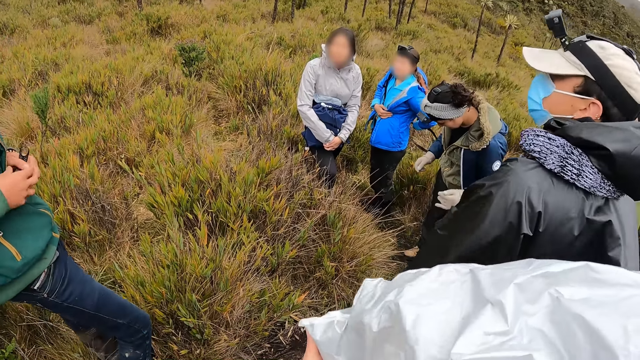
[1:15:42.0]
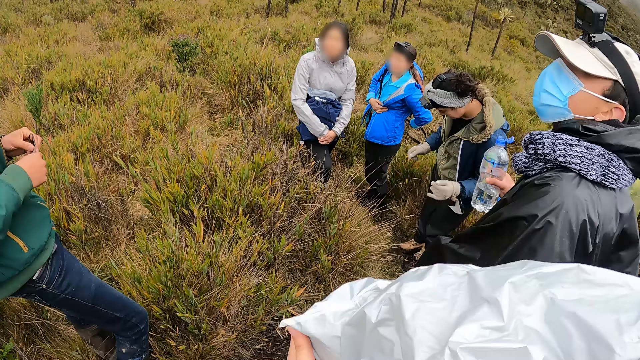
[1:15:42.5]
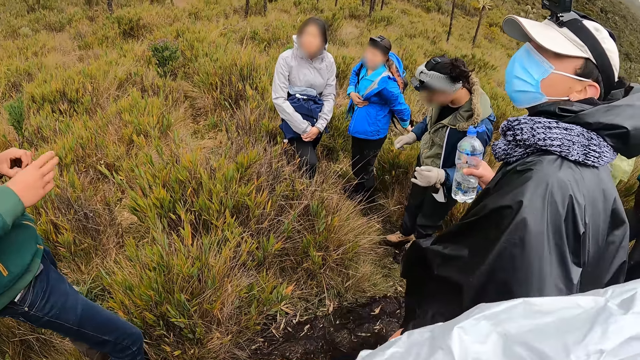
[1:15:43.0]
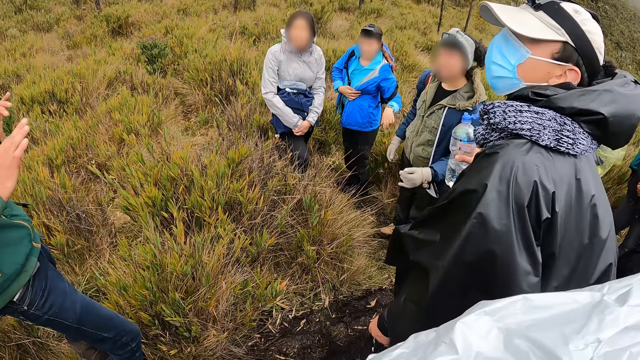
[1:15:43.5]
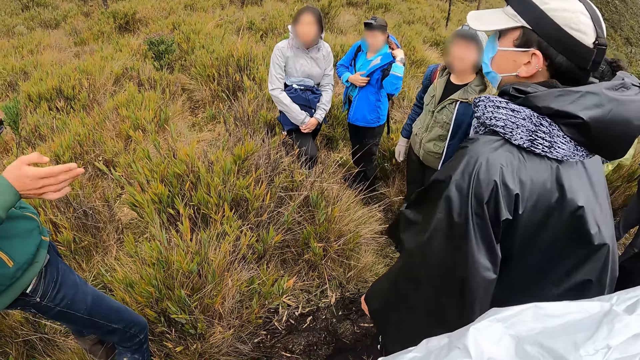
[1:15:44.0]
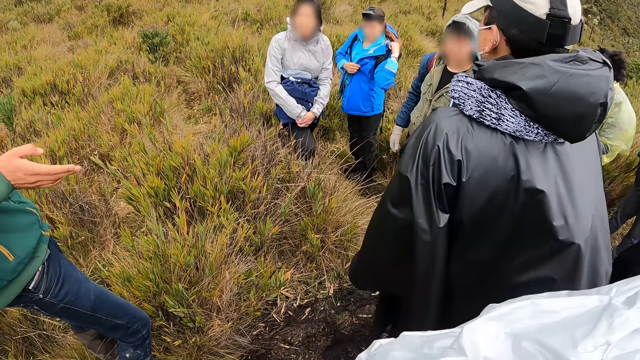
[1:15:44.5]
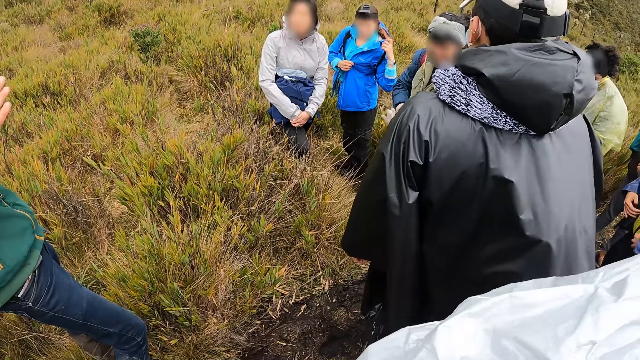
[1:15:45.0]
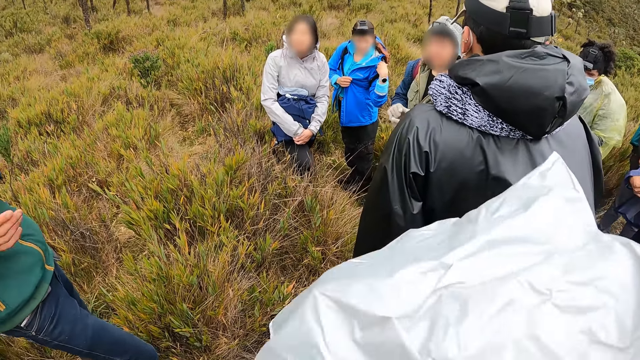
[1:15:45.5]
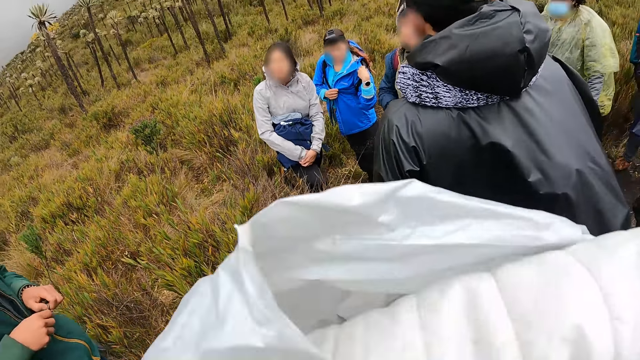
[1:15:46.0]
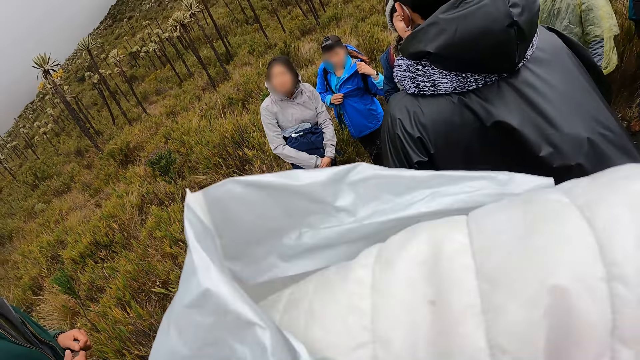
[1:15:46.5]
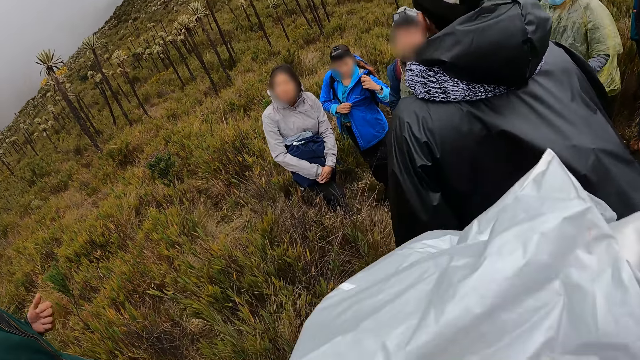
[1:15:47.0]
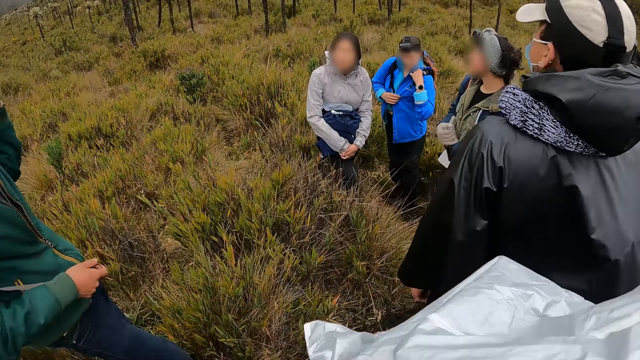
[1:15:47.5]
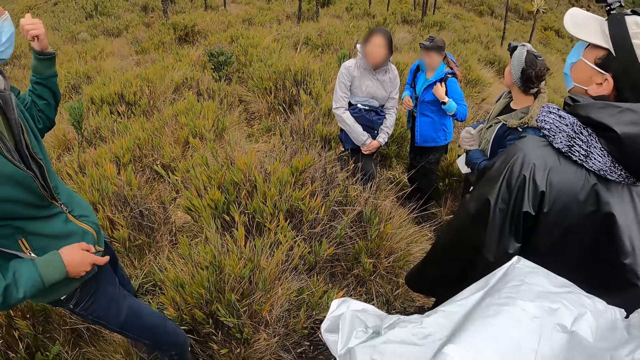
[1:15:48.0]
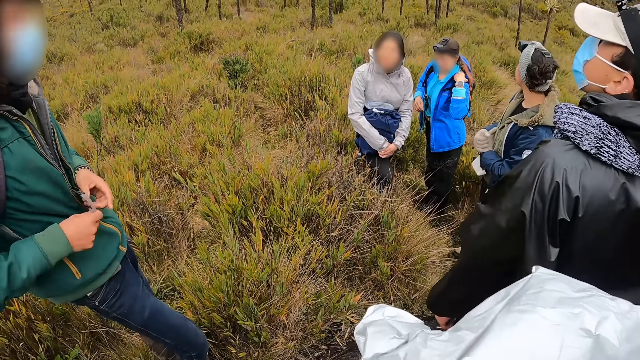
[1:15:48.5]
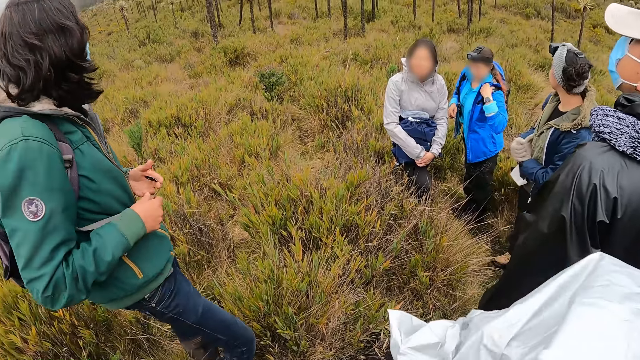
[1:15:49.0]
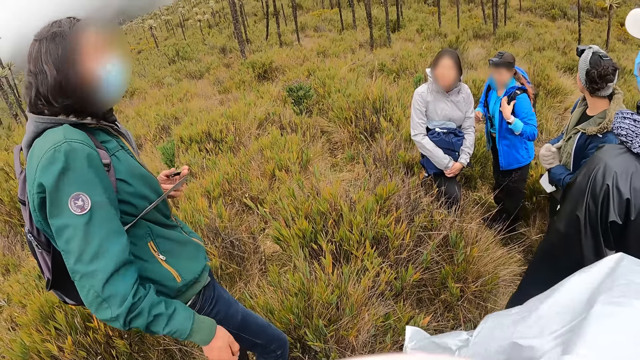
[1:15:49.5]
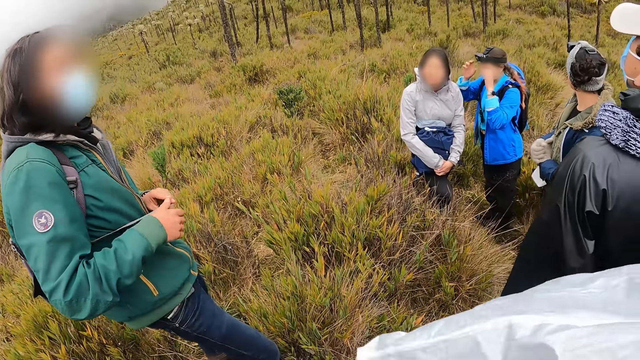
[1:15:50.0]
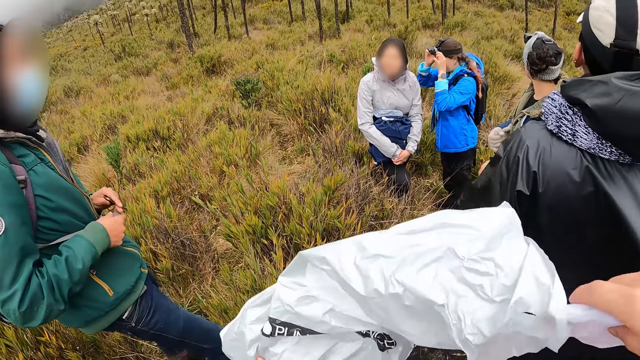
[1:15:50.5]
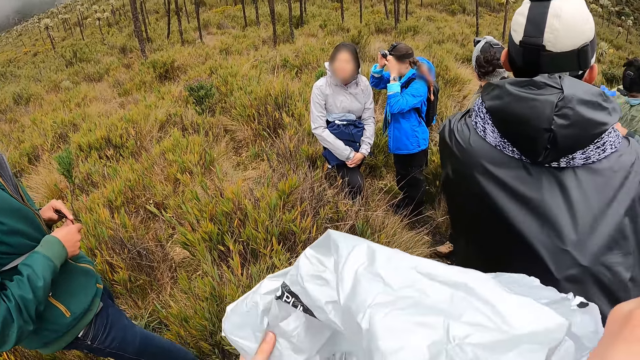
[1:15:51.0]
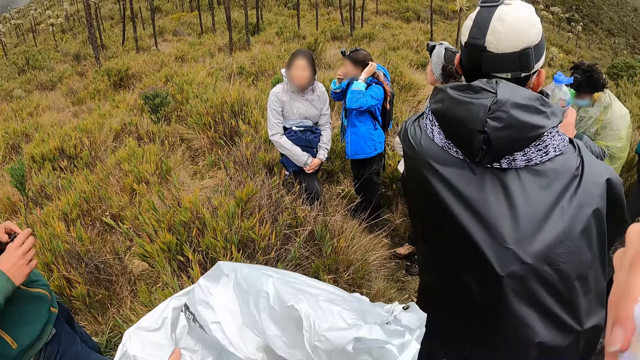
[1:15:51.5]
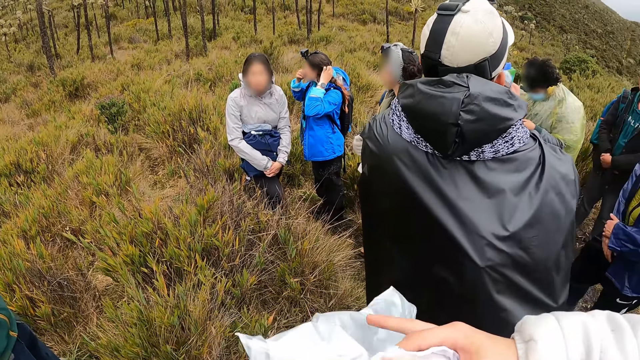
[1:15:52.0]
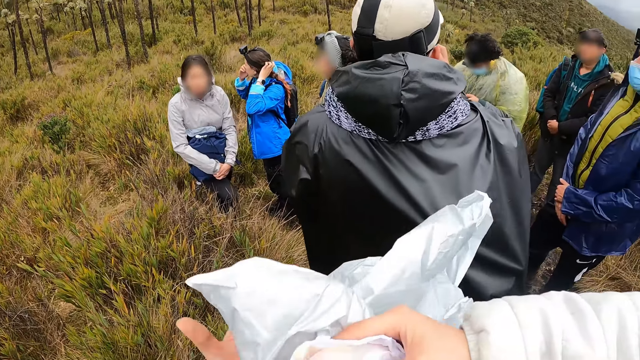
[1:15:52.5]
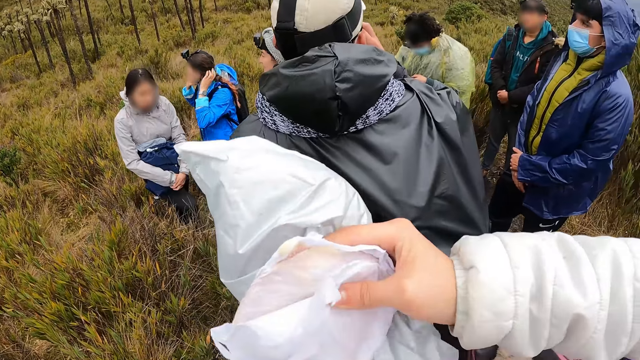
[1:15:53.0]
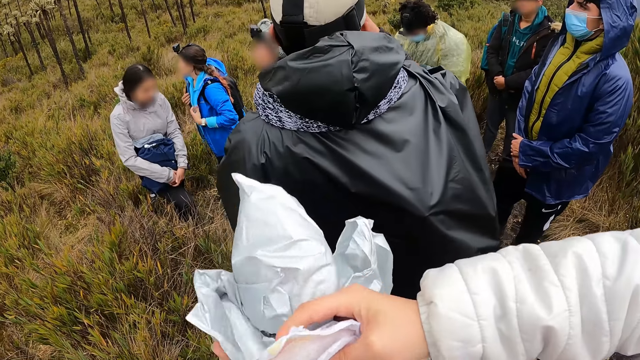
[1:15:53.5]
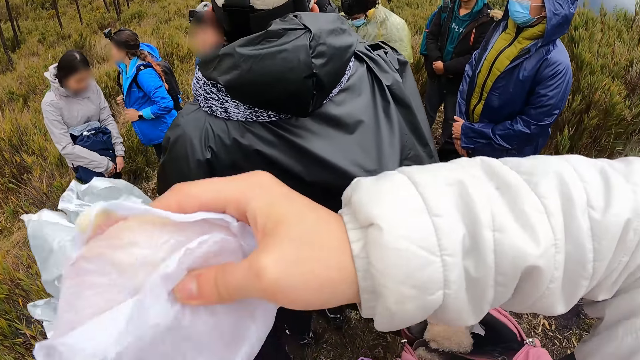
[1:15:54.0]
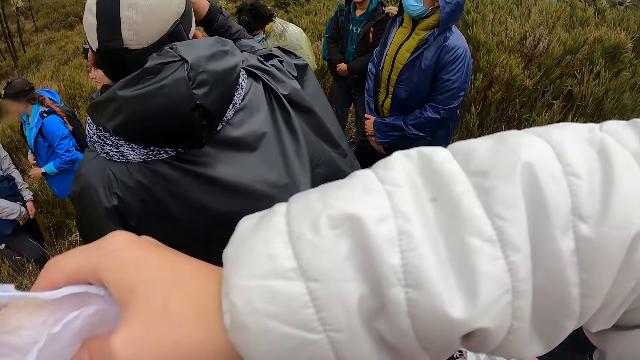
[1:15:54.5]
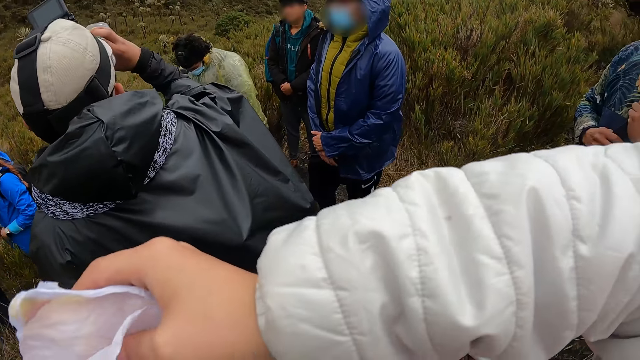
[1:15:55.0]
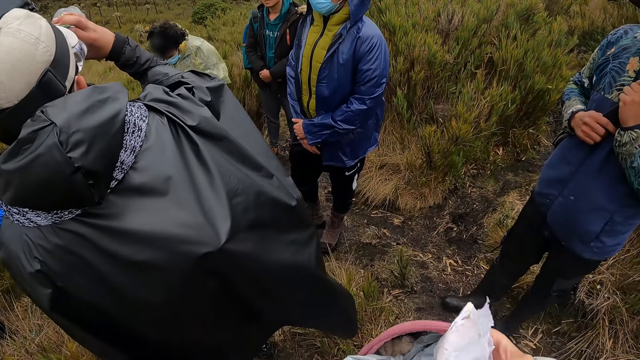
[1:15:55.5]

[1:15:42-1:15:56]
A man holds the bag strap with his hands. A woman pulls her bag strap with her left hand. She adjusts her bag strap with her left hand. The man holds his bag strap with his hands. He passes the bag strap from his right hand to his left hand. He holds his bag strap with his hands. The woman adjusts her head camera with her hands. The camera wearer removes something in a nylon paper. He holds a snack with his right hand. The woman touches her hair with her left hand. The camera wearer holds the bag with his hands. Another man drinks from the bottle in his right hand. The woman adjusts her jacket with her hands.

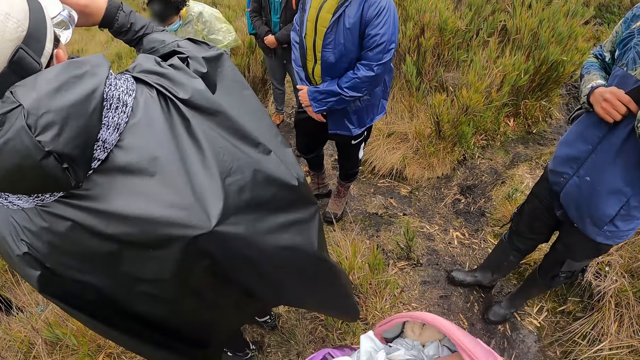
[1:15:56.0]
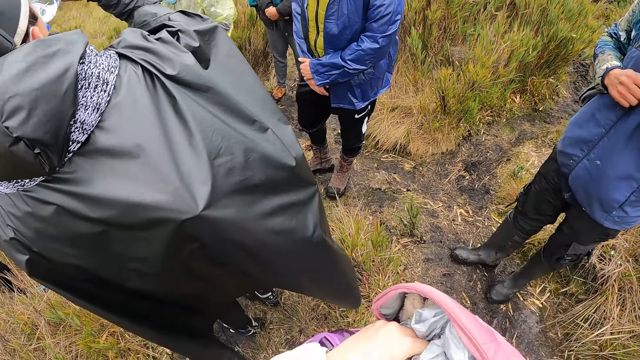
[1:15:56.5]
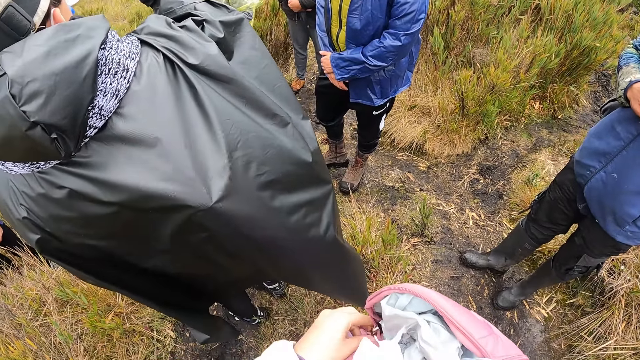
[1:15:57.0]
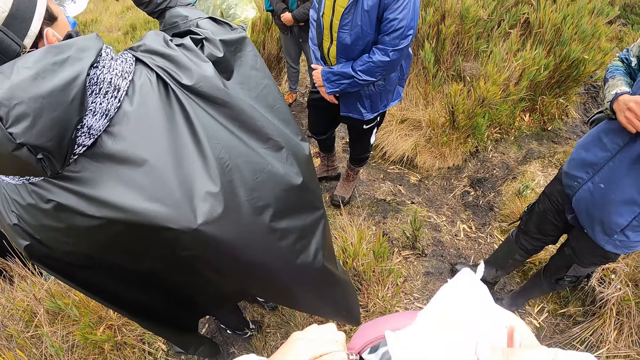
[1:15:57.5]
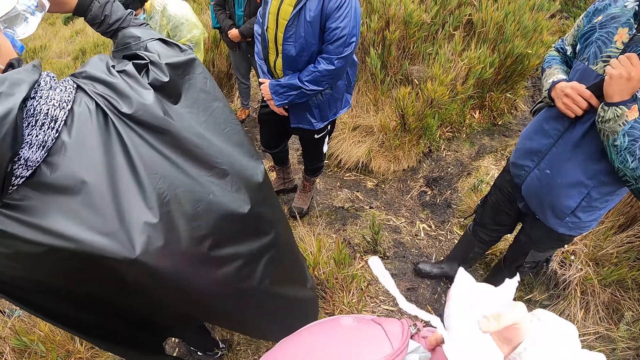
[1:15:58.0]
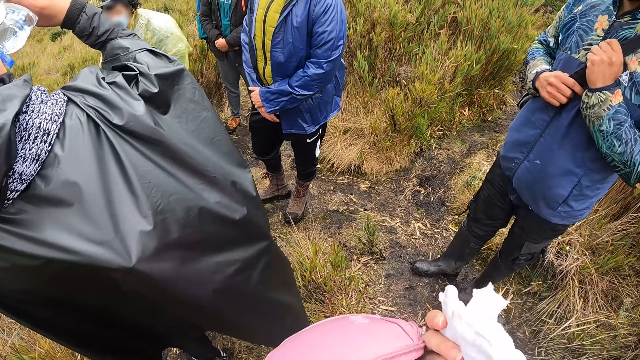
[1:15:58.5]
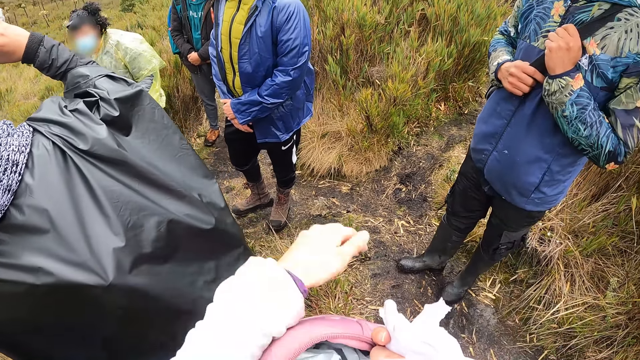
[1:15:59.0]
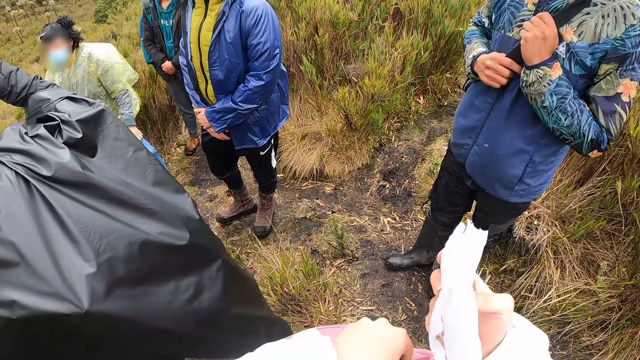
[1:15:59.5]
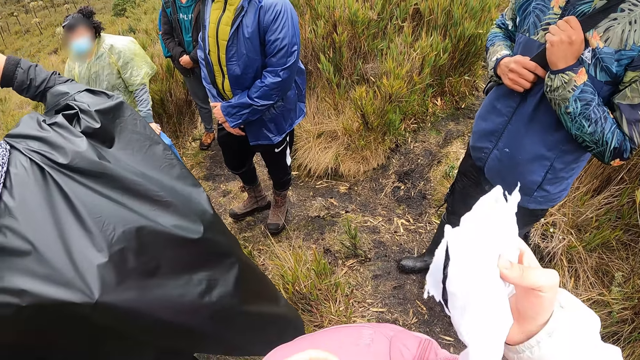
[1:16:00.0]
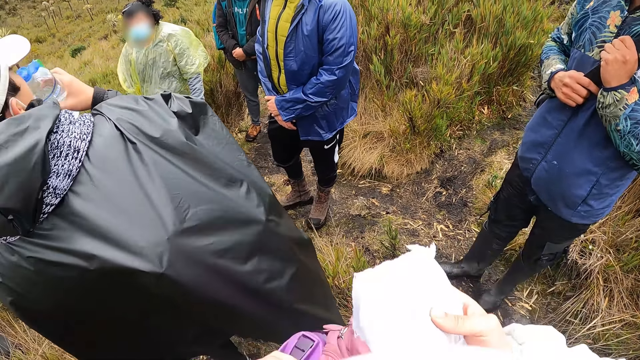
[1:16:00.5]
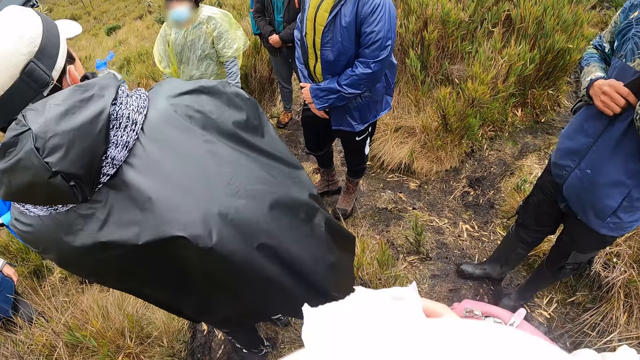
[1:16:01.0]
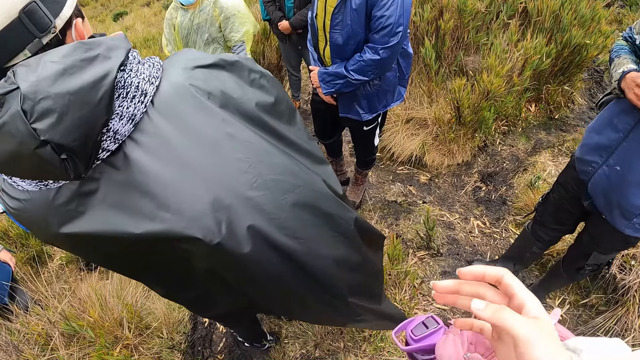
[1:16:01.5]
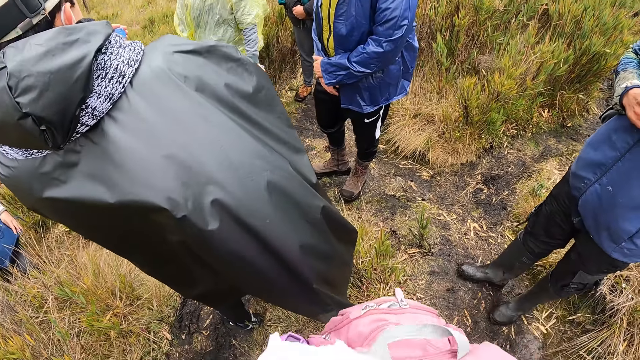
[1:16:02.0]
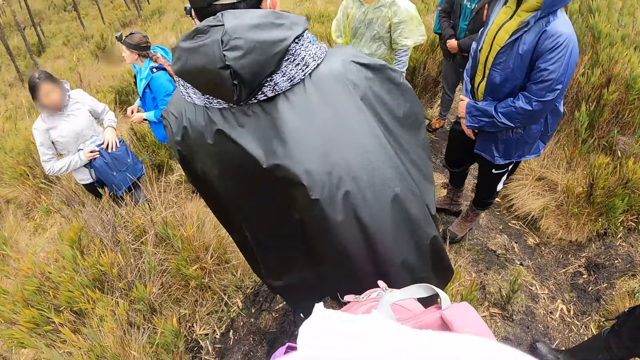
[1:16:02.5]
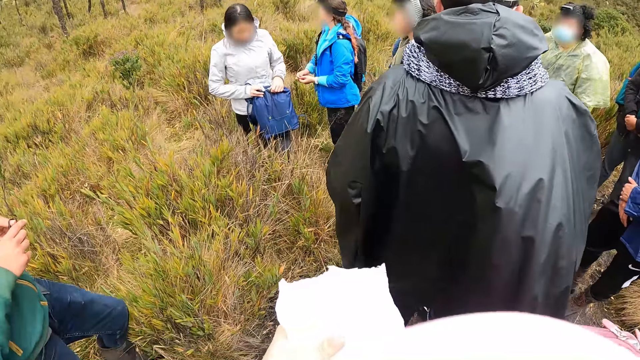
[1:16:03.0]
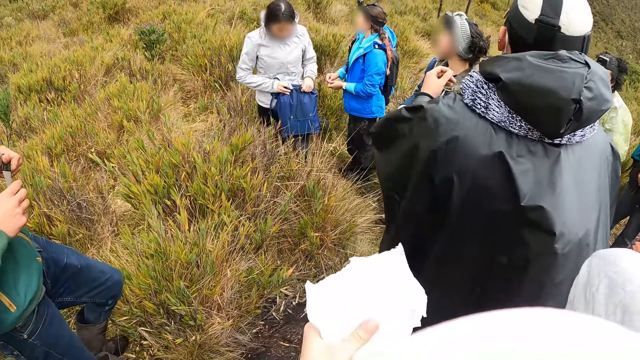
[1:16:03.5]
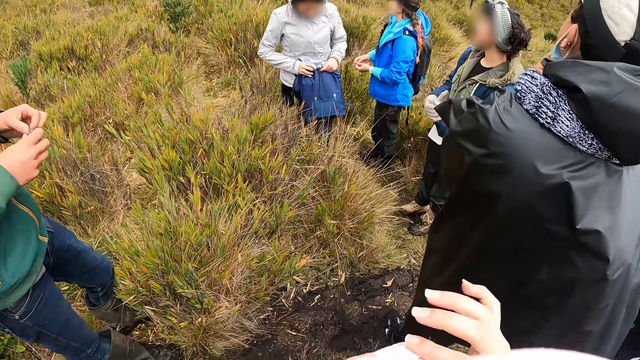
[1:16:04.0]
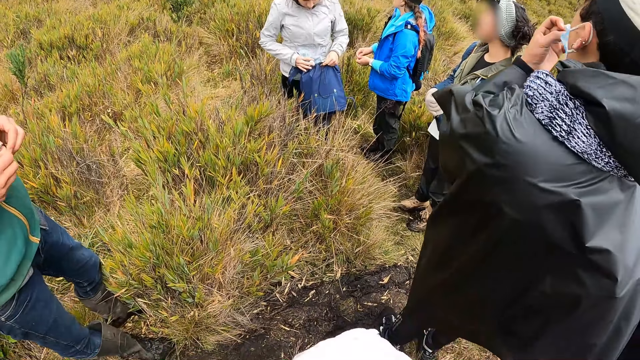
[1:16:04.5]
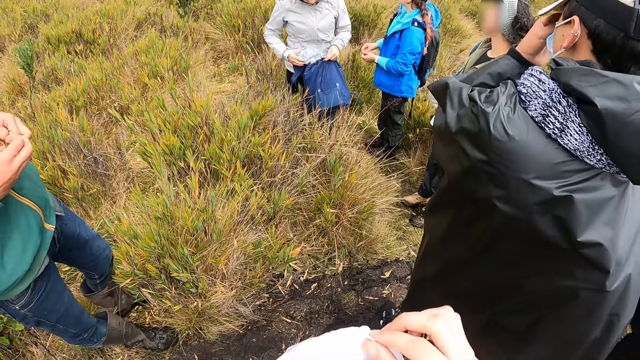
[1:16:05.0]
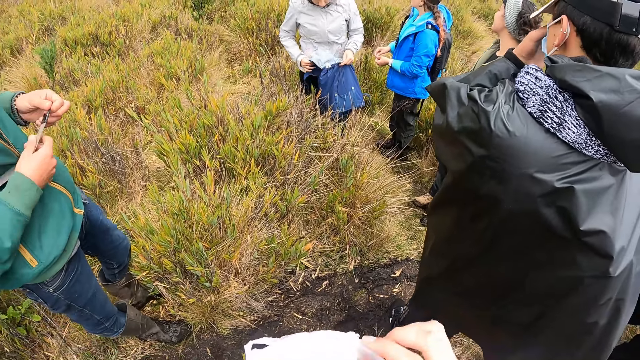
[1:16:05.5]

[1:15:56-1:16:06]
The camera wearer puts the bag in his bag with his hands. He closes the bag. He passes the snack from his right hand to his left hand. He carries the bag with his back. A man touches his face with his left hand. The camera wearer unwraps the snack with his hands.
